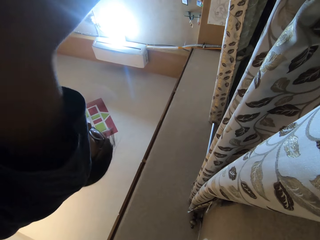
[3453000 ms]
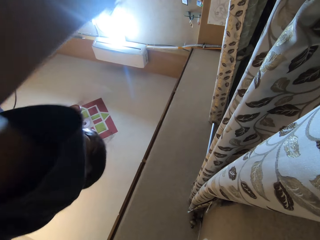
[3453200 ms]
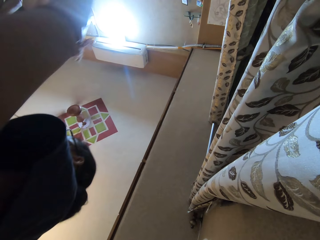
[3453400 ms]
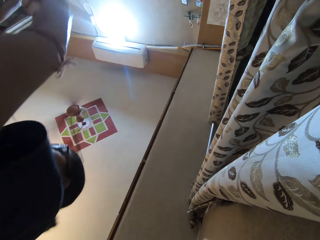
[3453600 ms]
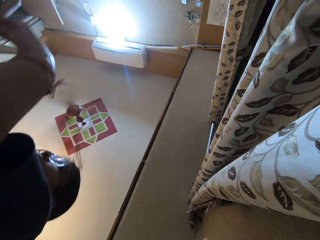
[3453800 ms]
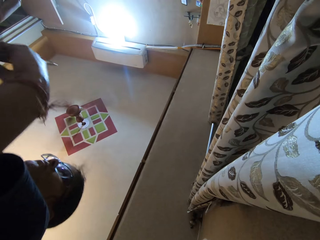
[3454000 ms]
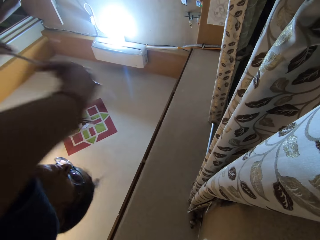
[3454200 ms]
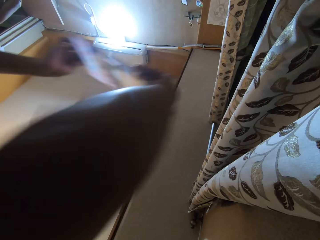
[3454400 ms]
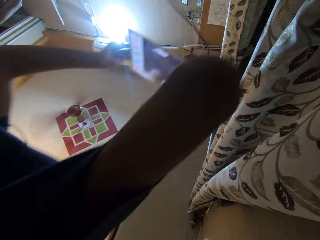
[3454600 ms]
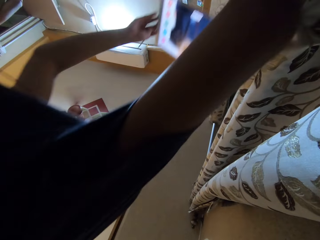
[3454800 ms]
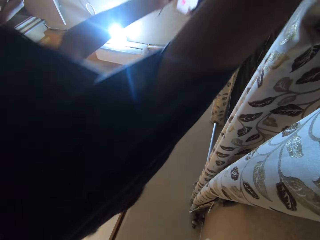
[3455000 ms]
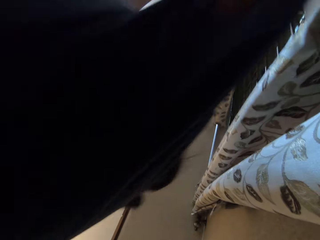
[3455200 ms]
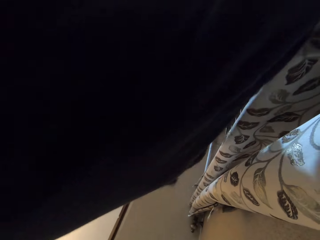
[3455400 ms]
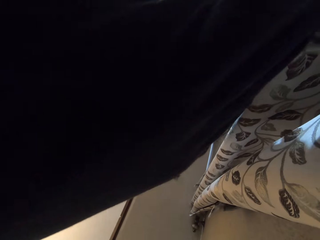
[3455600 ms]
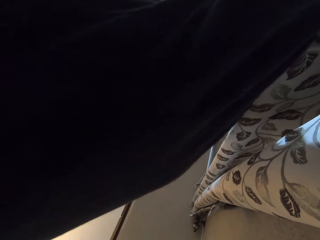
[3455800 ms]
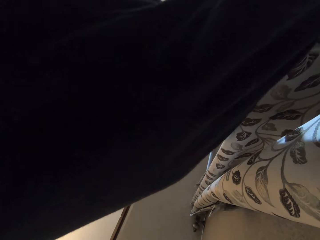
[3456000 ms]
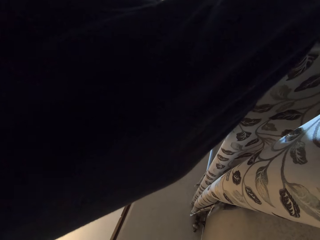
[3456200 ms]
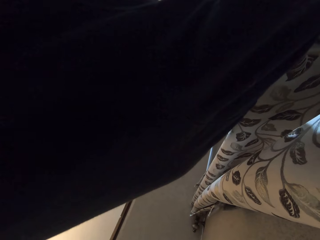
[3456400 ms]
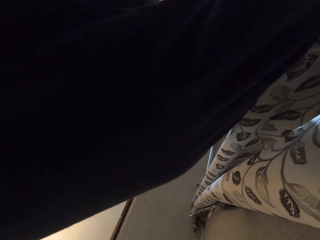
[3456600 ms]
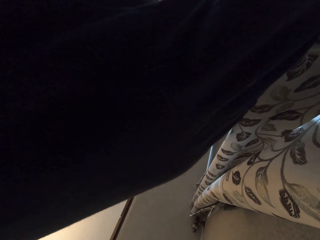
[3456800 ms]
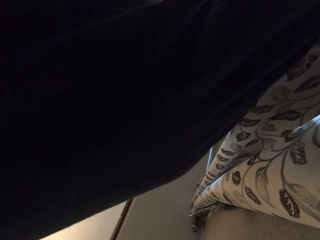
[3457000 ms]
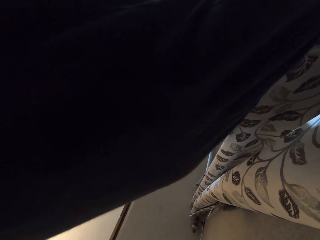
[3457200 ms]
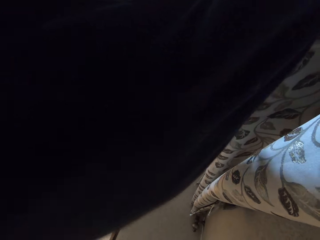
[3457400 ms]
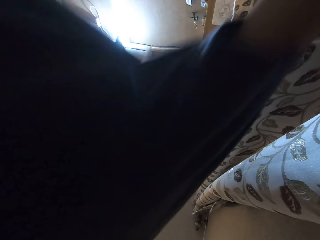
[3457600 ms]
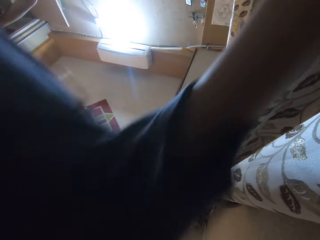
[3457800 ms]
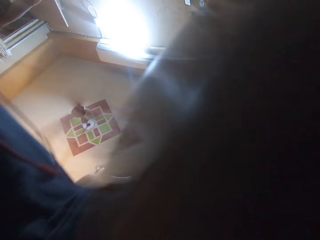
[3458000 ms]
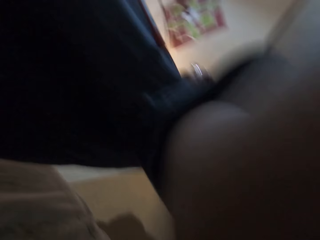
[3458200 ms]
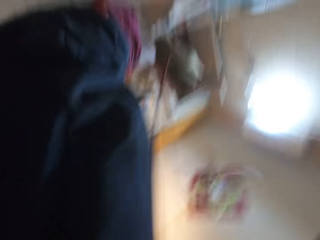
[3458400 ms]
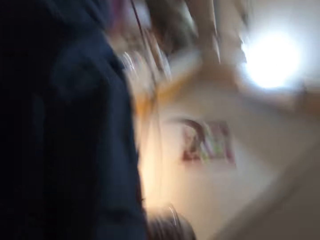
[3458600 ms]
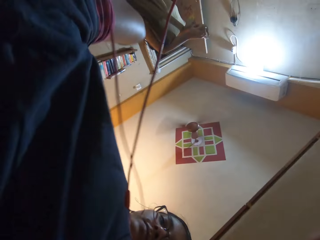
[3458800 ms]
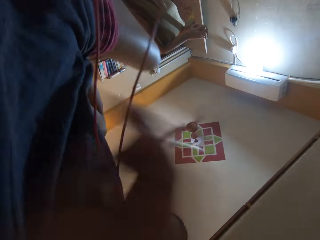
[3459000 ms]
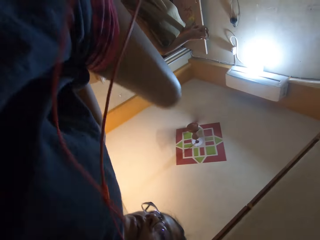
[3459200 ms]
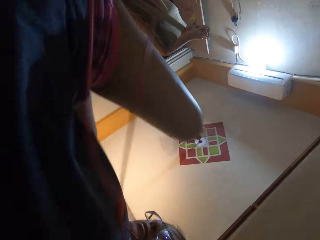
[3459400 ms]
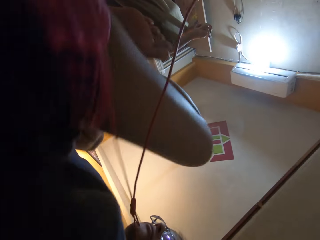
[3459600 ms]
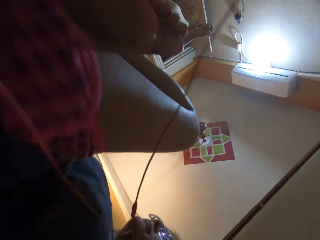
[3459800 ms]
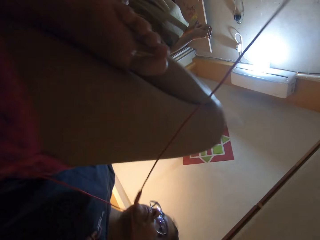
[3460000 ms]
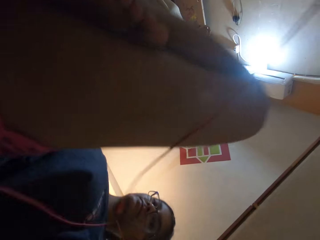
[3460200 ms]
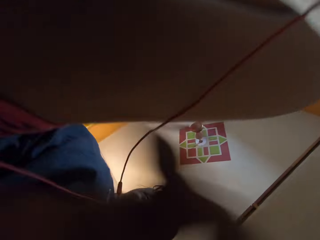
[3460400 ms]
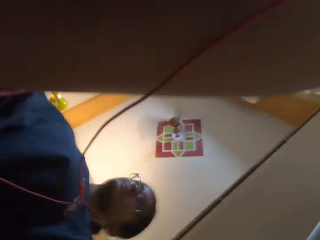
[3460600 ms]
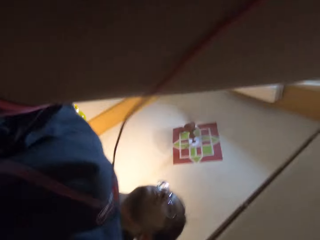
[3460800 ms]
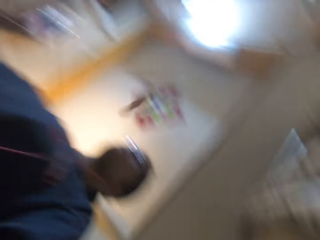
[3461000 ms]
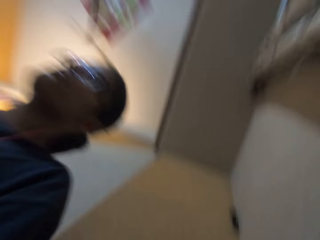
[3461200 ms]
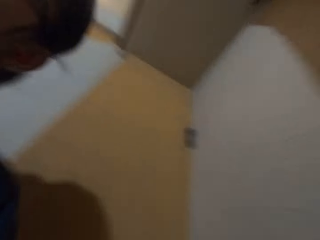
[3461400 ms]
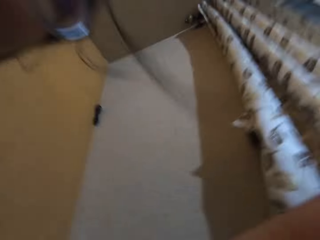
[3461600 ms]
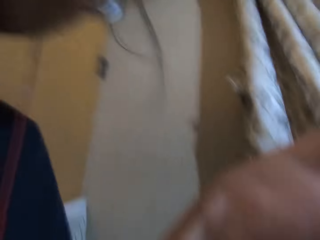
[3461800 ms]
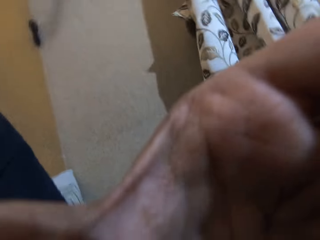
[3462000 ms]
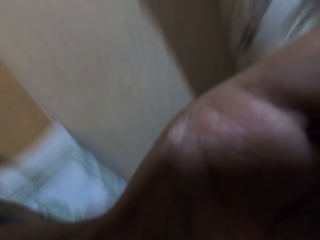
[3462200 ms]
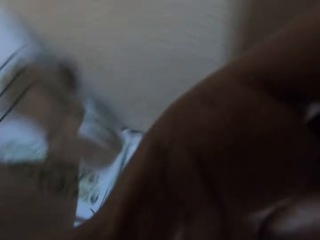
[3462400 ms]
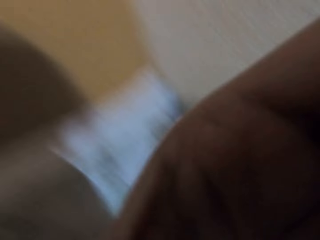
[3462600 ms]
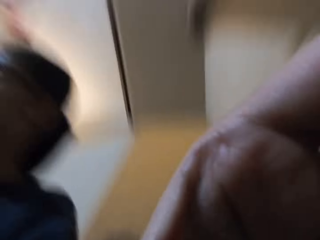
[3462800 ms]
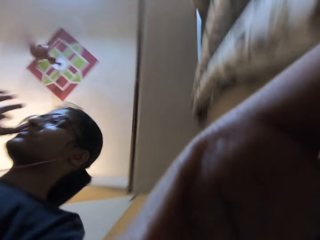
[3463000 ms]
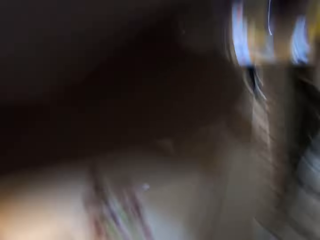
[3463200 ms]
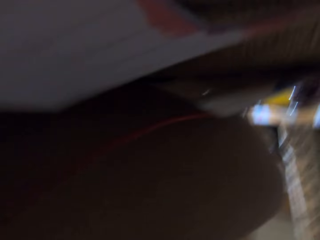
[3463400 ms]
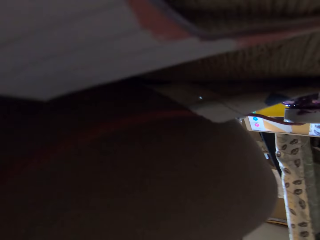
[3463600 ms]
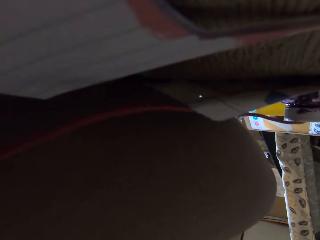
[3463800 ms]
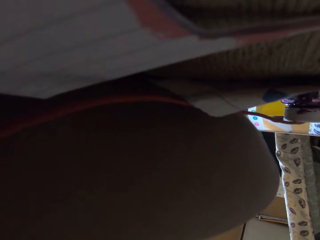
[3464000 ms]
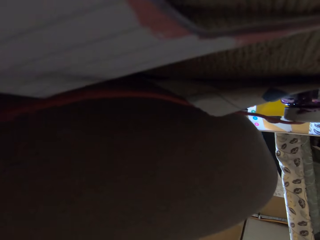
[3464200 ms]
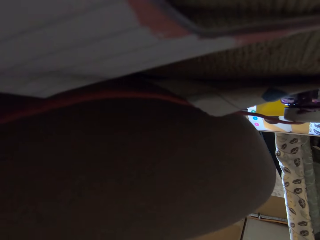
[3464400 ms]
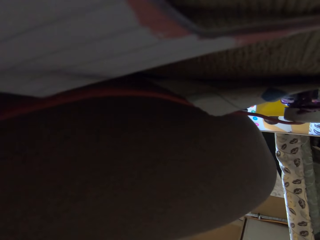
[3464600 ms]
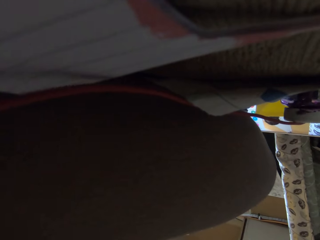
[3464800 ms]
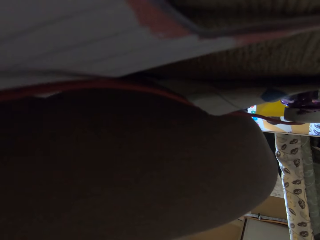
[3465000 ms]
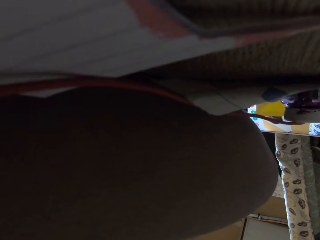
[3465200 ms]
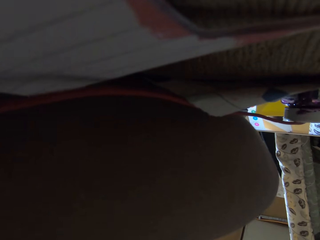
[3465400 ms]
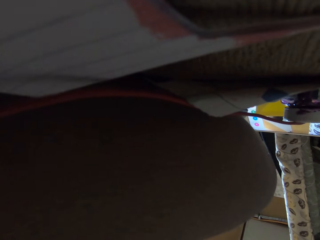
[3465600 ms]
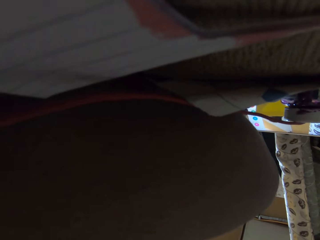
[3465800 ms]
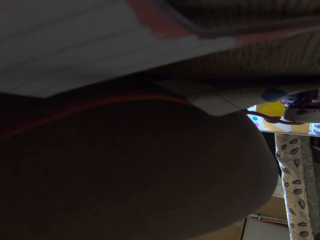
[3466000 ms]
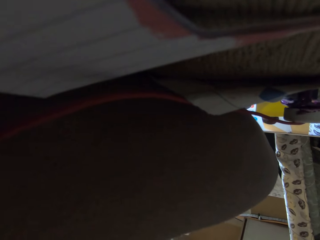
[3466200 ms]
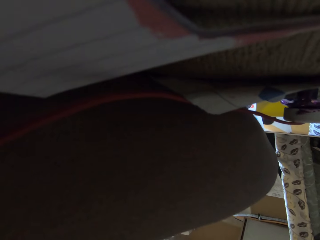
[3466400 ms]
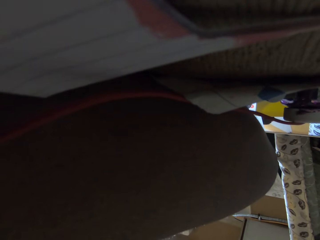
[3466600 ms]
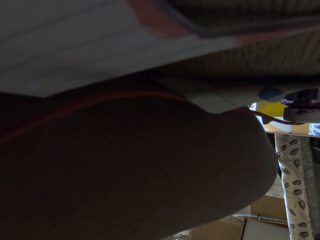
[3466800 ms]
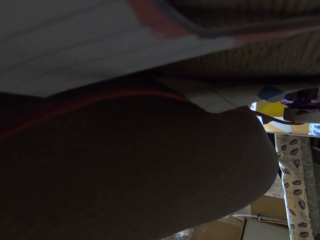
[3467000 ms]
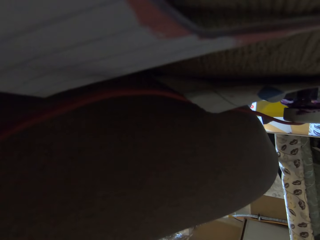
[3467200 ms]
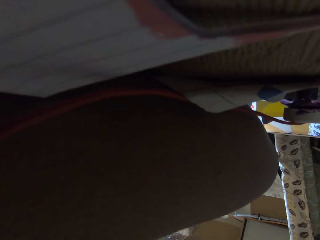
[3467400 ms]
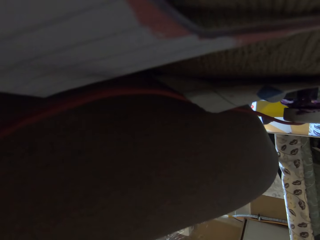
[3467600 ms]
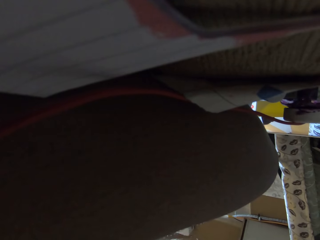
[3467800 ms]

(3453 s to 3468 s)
A woman places the tablet on the bed and moves her legs. The woman touches the camera on the bed with her left hand. The woman moves the camera.

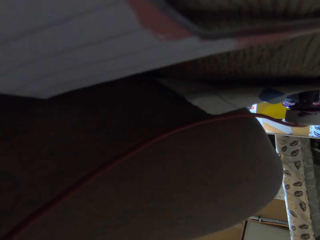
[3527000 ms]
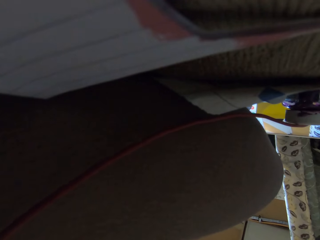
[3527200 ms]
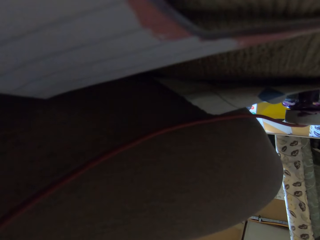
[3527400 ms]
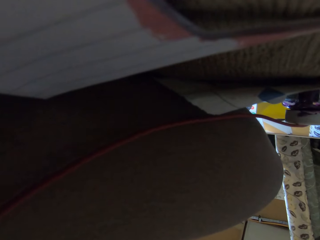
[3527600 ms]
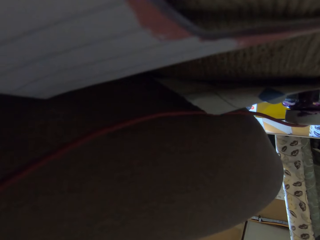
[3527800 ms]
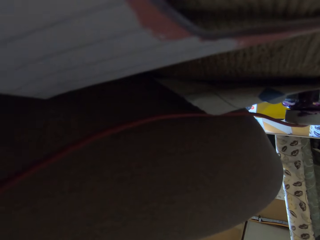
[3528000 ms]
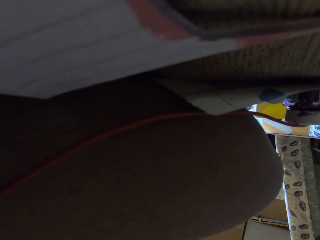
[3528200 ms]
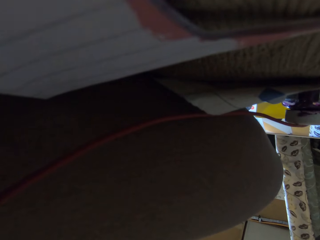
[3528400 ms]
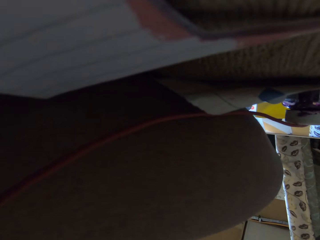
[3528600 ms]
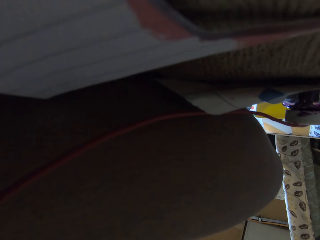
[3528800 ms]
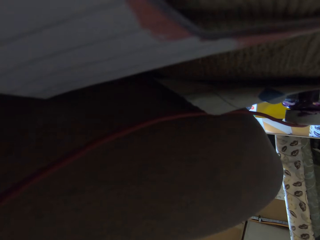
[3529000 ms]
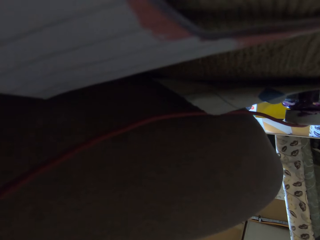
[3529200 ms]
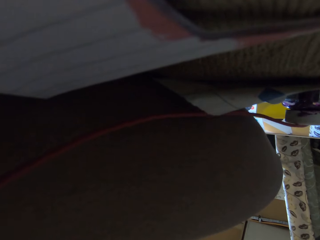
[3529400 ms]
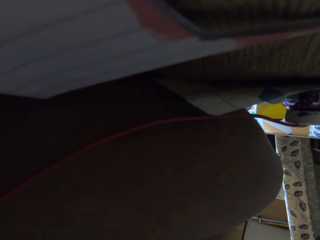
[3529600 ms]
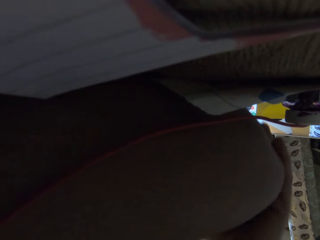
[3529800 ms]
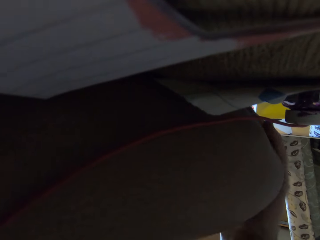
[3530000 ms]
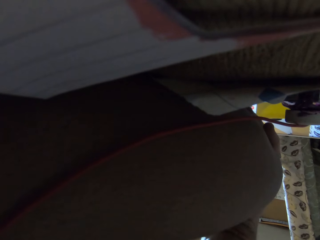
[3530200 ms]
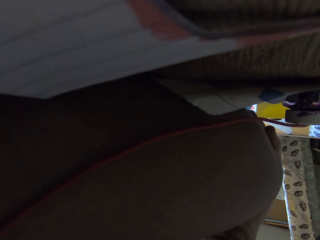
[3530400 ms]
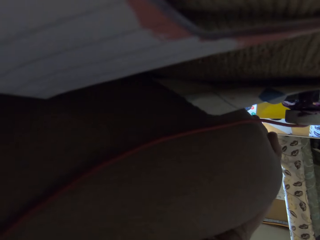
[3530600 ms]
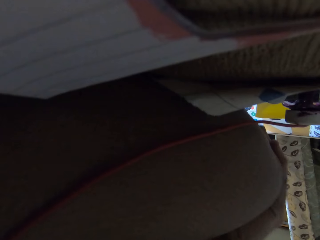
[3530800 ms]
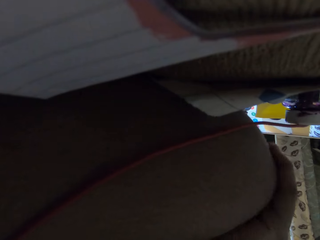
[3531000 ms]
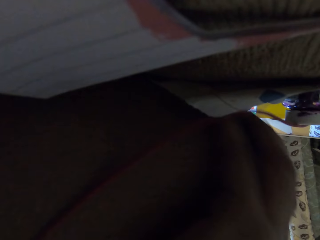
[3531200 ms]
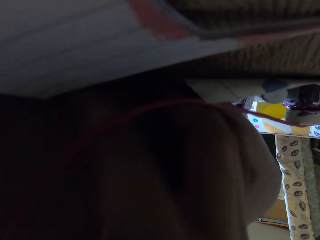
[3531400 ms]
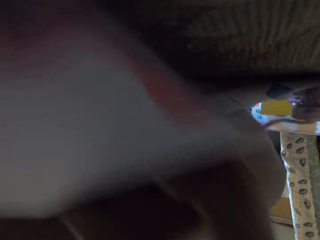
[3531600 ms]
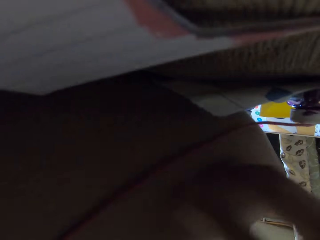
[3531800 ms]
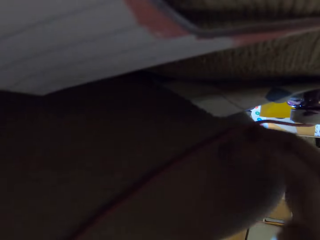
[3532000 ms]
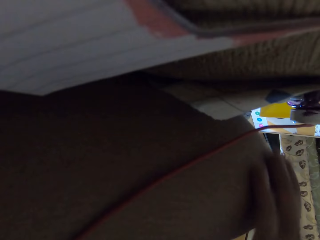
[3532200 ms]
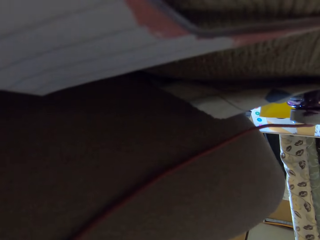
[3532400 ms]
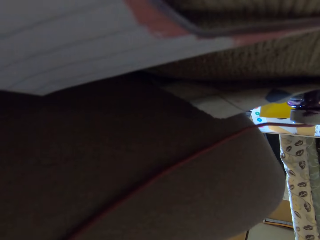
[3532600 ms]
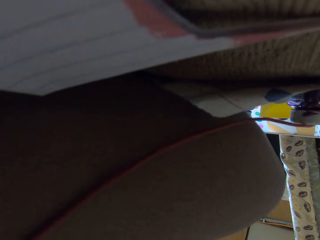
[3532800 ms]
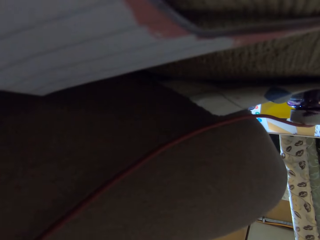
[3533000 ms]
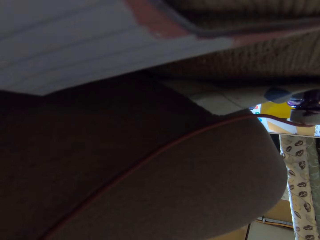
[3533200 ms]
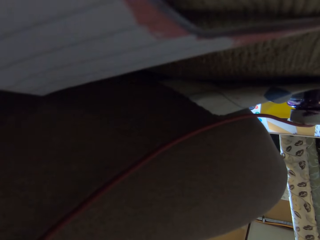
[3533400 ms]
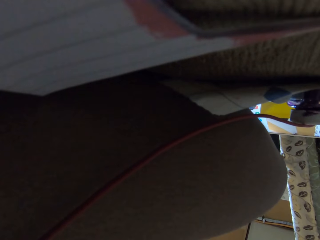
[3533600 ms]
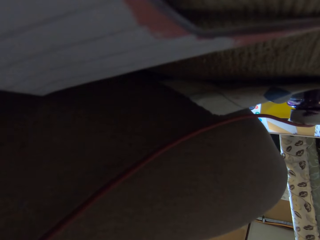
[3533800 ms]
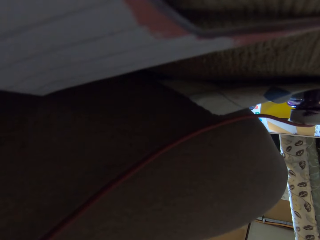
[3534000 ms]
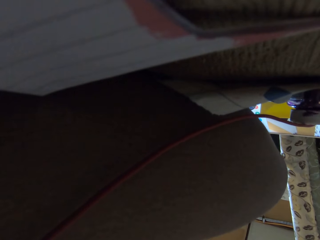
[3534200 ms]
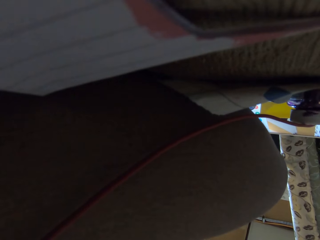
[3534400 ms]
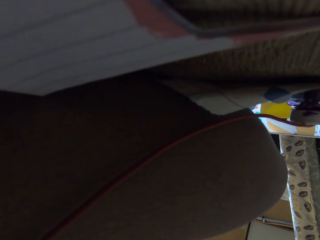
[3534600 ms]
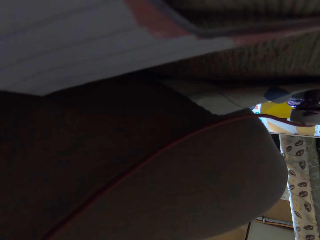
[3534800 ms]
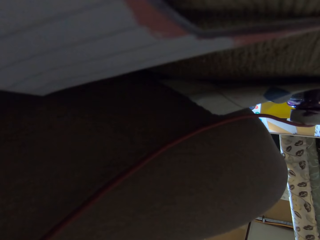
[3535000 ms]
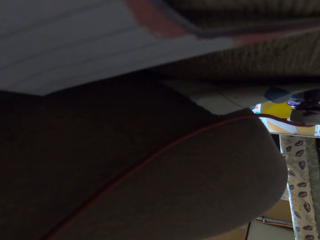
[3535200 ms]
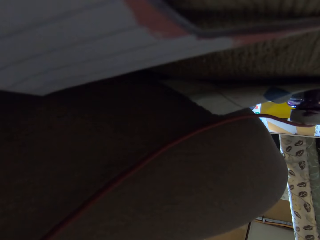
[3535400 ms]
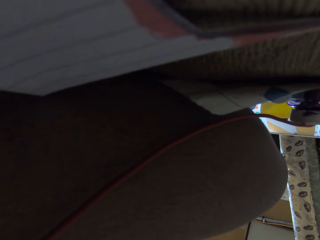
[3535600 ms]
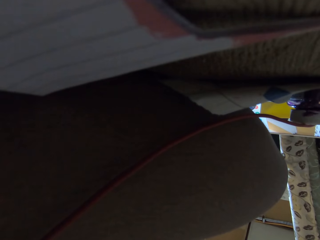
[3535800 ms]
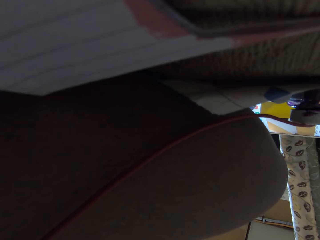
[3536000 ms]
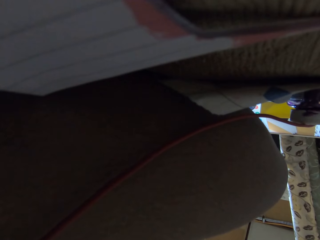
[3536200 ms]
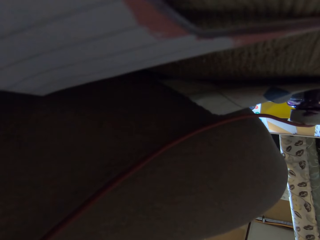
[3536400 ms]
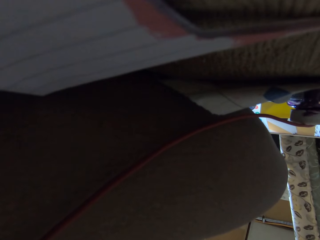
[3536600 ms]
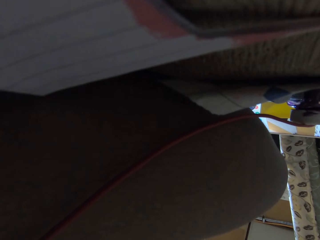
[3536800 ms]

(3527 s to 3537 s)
The camera wearer talks. She runs her left hand on her left leg. She rubs the leg with her right hand.
